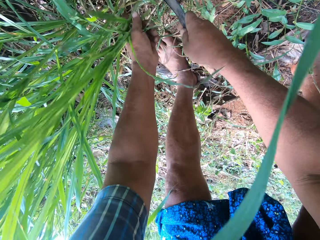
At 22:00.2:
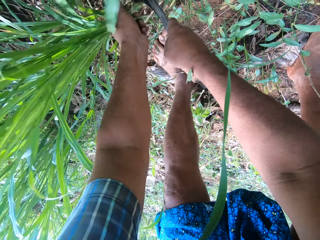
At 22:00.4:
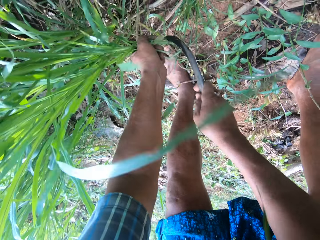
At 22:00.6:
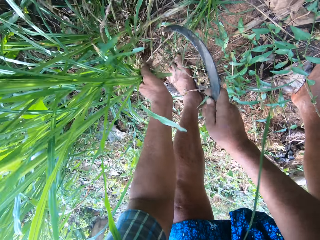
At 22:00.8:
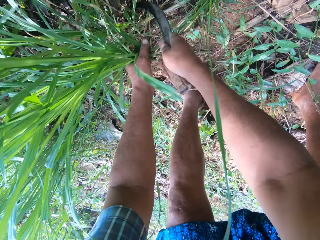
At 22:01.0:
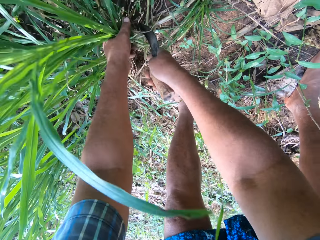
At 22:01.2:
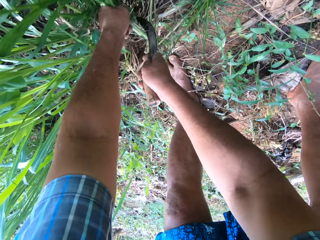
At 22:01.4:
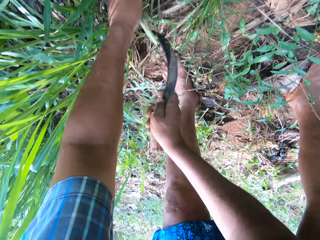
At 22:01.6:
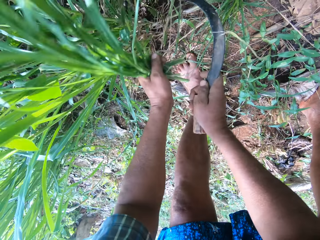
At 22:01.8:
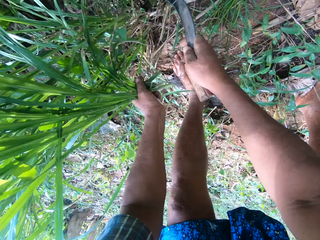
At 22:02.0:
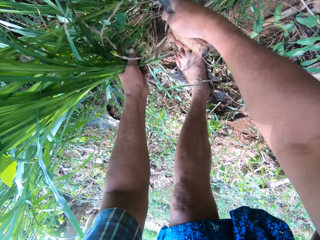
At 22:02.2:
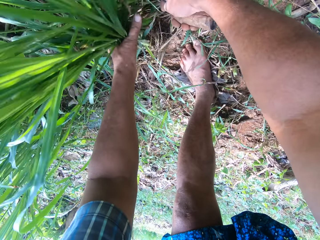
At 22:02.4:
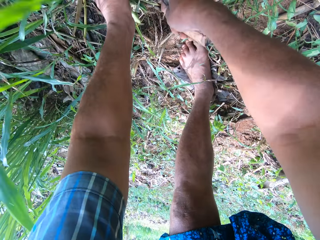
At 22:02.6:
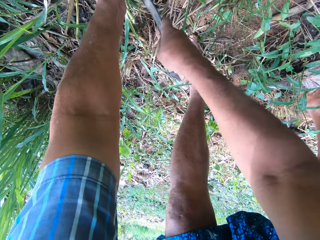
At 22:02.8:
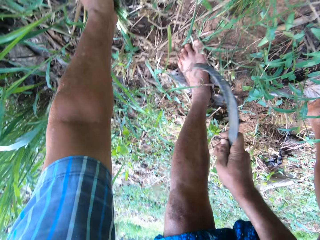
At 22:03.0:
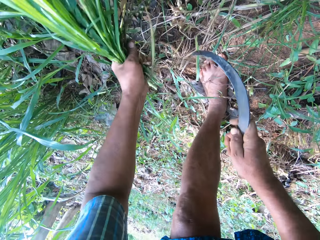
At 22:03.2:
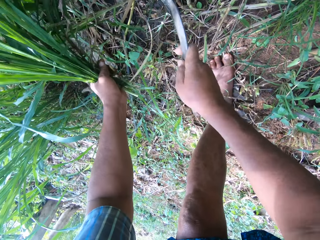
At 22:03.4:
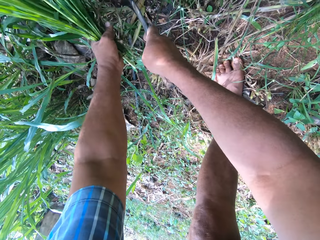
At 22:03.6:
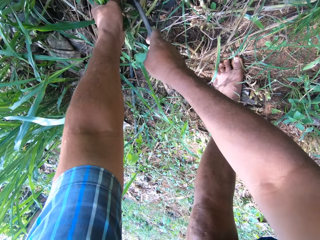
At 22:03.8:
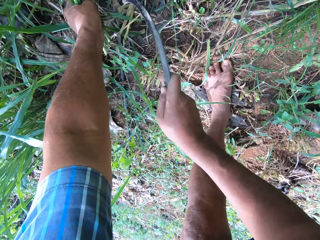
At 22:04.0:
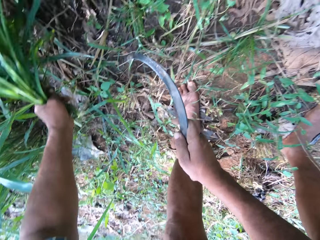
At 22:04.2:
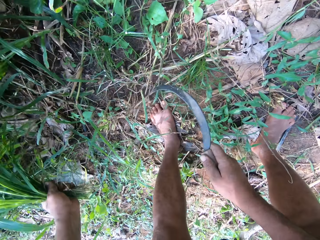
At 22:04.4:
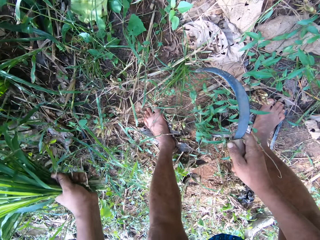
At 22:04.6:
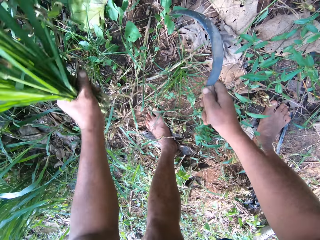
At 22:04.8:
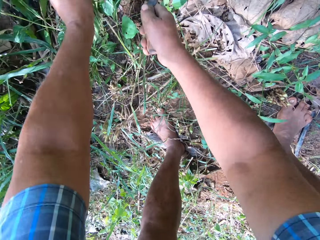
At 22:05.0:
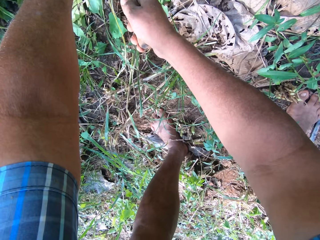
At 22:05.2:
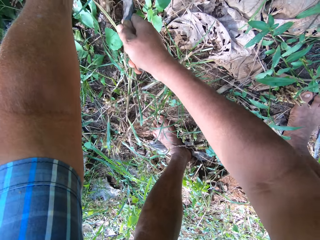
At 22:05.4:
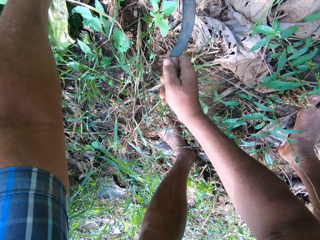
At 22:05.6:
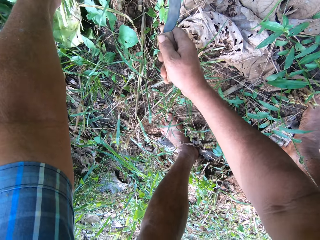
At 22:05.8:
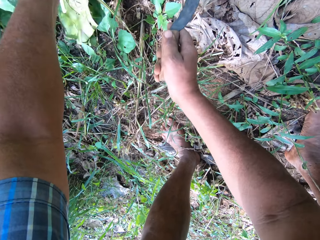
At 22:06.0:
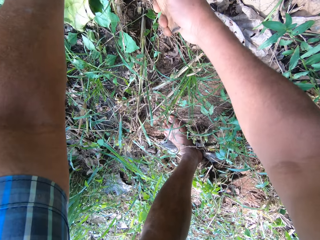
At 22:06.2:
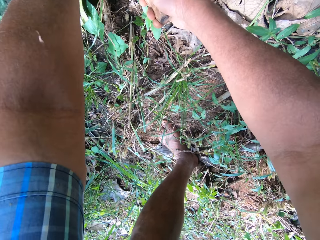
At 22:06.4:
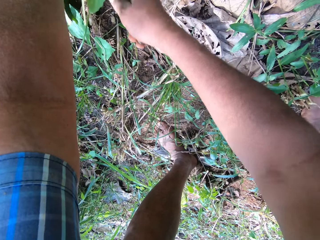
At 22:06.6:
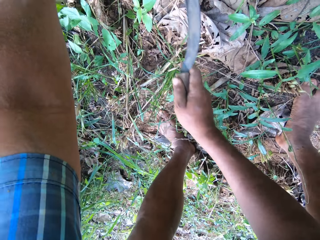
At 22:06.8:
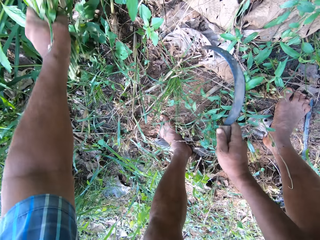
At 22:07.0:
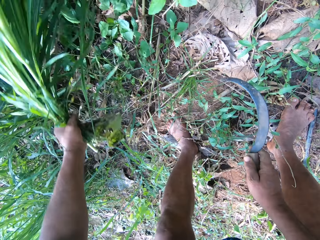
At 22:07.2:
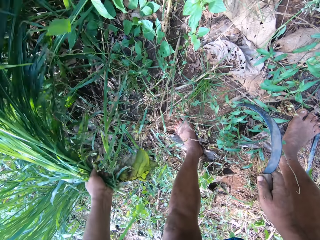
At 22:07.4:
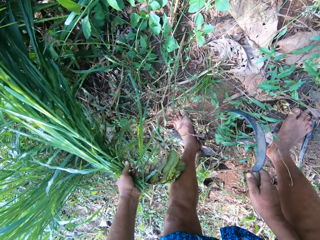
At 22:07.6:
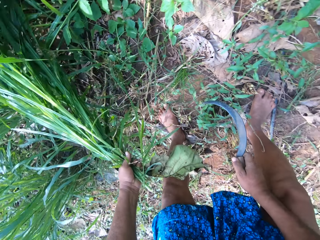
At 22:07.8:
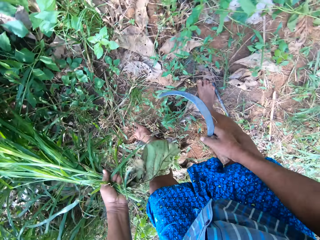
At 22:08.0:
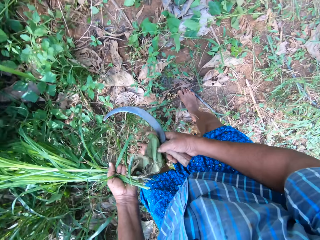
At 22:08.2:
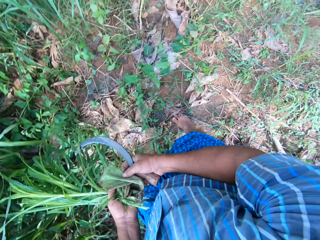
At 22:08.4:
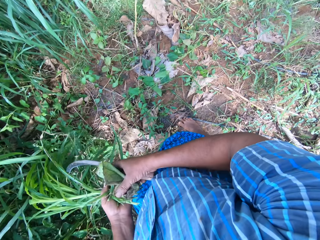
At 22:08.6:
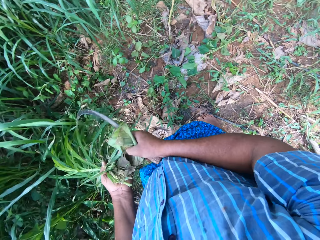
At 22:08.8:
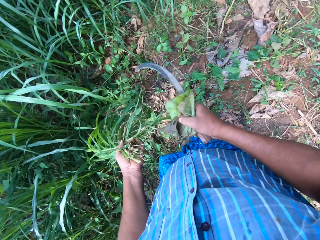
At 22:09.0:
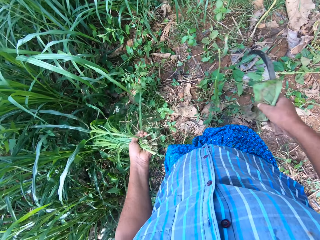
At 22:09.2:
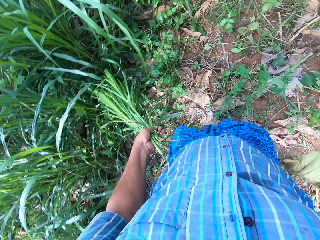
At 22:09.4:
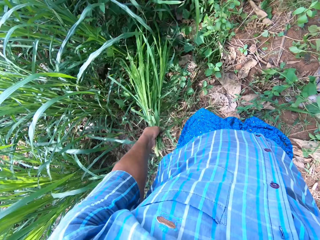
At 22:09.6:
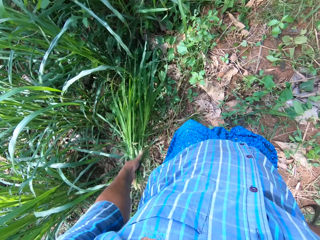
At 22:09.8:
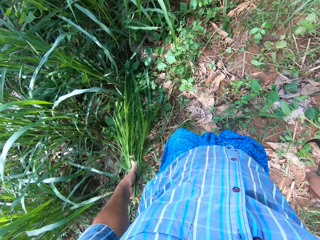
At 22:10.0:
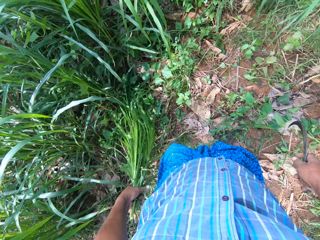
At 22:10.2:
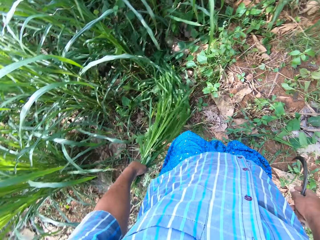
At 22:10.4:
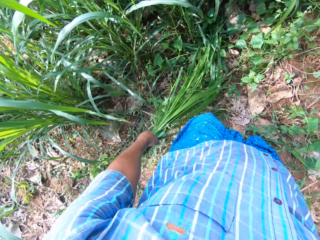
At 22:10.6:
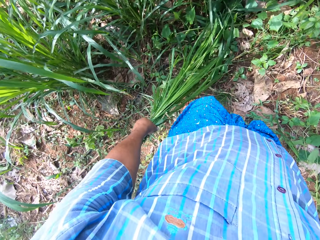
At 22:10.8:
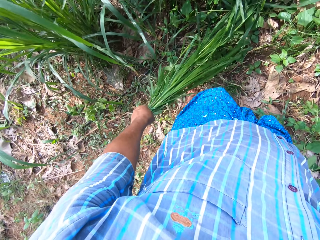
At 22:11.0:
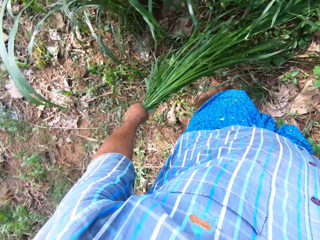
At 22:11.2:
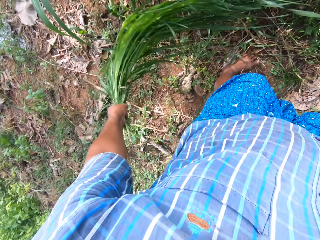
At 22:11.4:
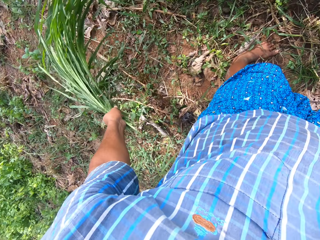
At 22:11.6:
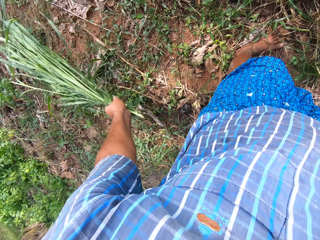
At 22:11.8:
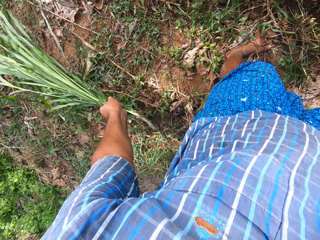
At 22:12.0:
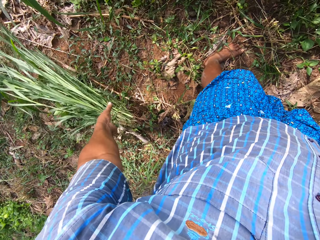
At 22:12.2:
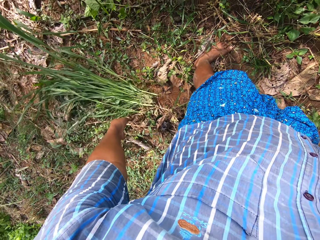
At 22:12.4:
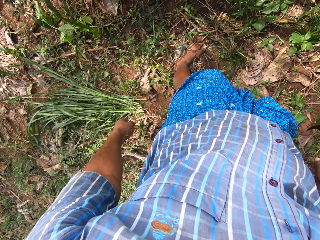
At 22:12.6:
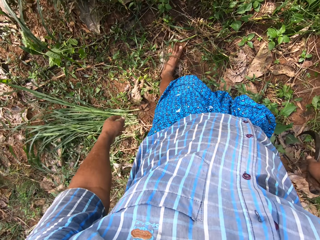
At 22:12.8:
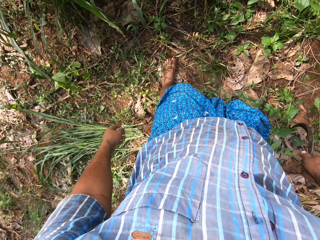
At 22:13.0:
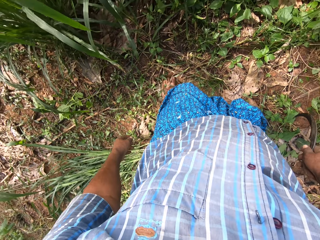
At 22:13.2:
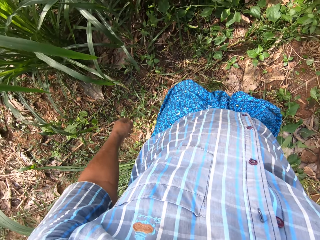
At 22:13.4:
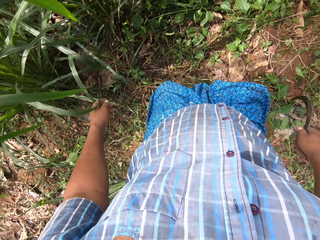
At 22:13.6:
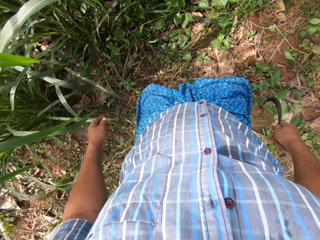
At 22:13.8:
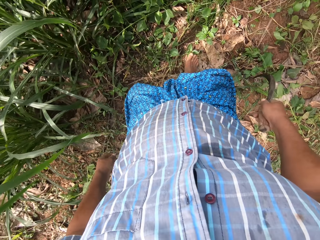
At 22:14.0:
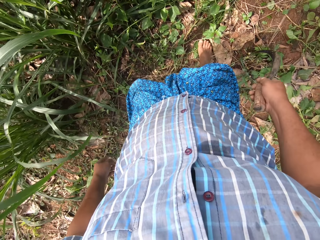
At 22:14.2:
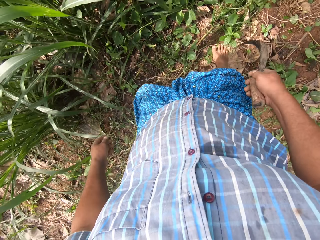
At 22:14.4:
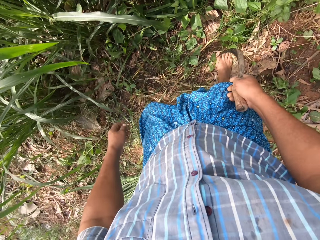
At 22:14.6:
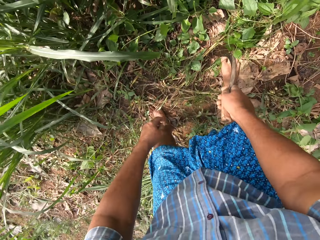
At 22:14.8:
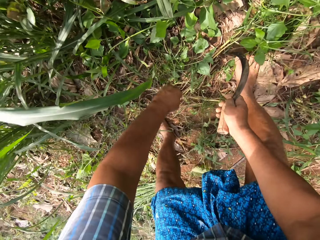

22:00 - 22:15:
The camera wearer stops cutting. They throw away a plant leaf. They drop the Napier grass on the ground. They move steps ahead.

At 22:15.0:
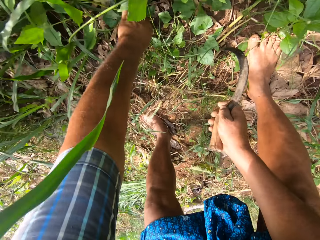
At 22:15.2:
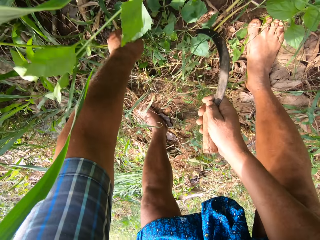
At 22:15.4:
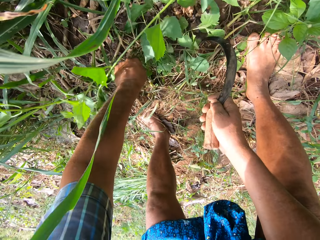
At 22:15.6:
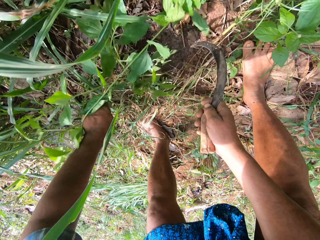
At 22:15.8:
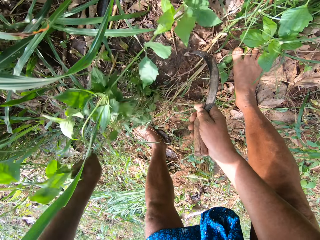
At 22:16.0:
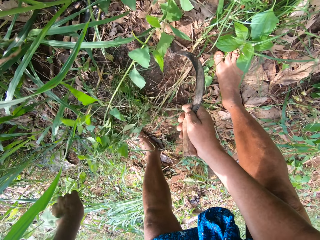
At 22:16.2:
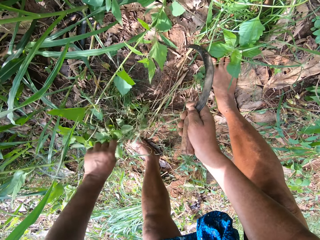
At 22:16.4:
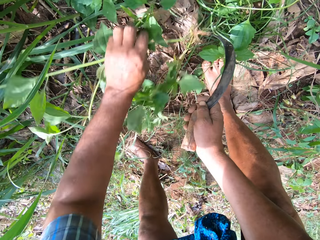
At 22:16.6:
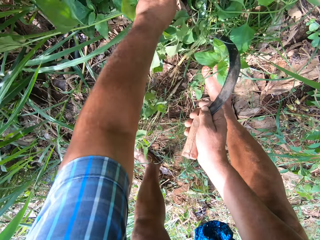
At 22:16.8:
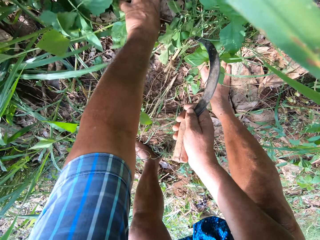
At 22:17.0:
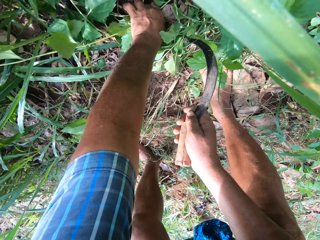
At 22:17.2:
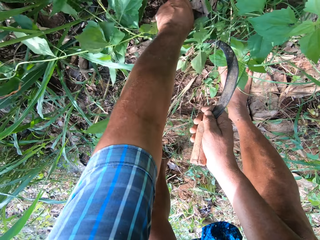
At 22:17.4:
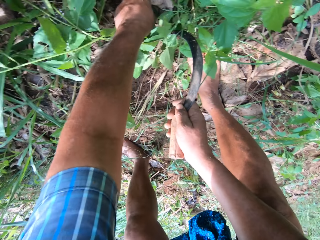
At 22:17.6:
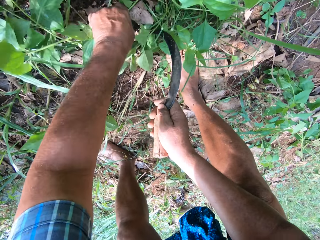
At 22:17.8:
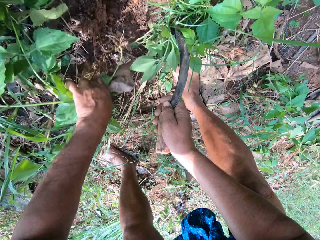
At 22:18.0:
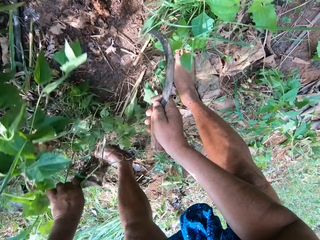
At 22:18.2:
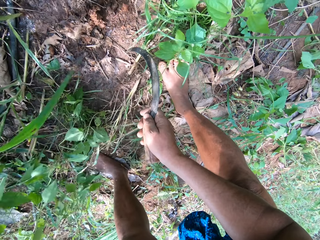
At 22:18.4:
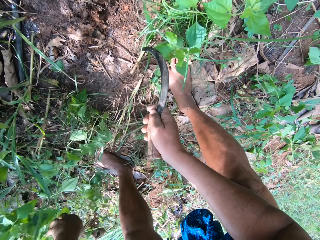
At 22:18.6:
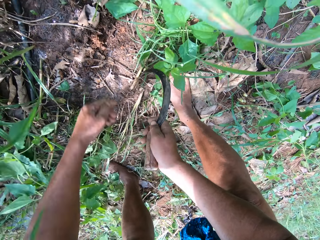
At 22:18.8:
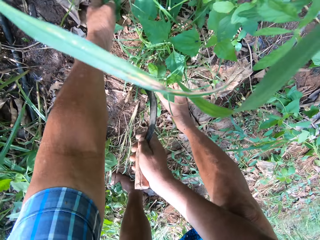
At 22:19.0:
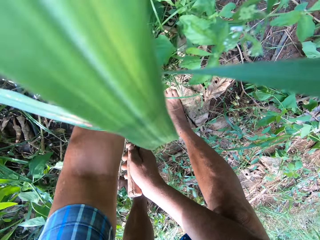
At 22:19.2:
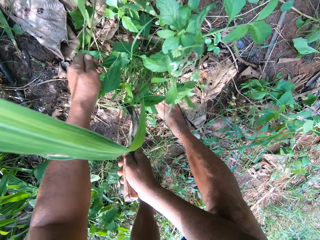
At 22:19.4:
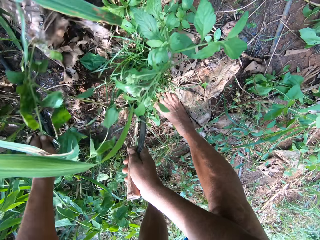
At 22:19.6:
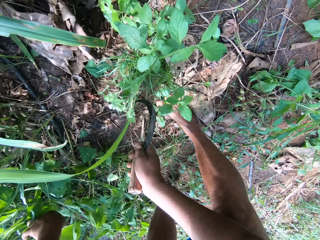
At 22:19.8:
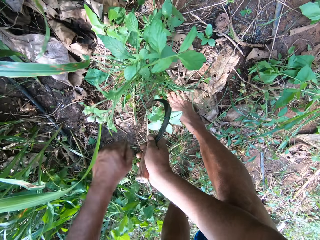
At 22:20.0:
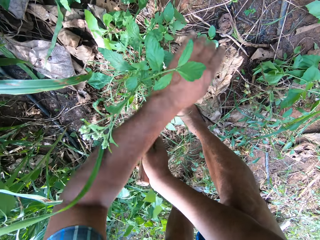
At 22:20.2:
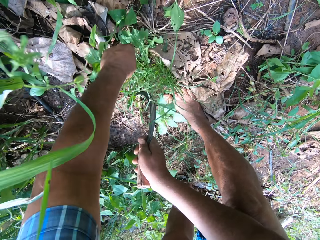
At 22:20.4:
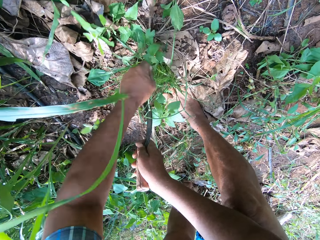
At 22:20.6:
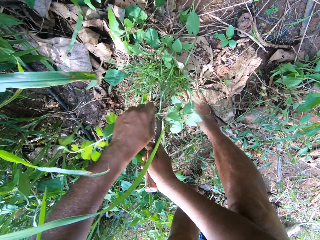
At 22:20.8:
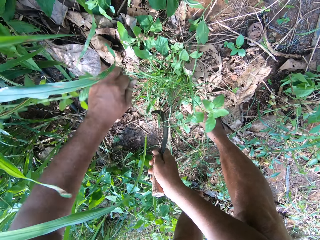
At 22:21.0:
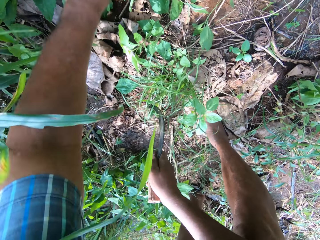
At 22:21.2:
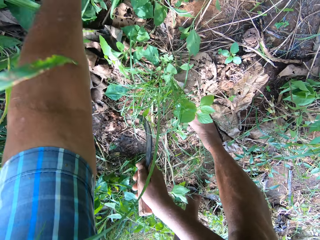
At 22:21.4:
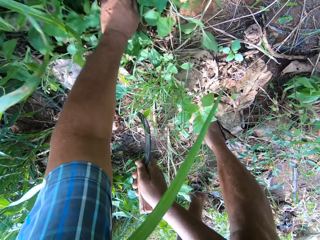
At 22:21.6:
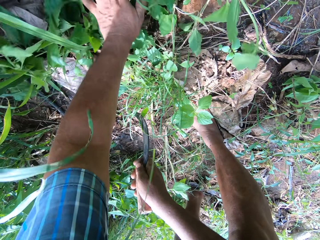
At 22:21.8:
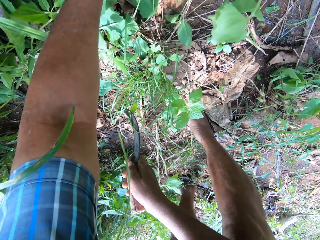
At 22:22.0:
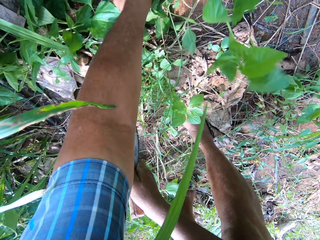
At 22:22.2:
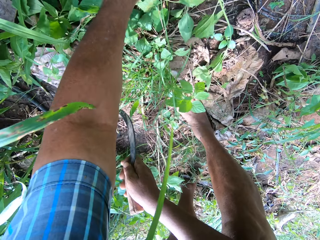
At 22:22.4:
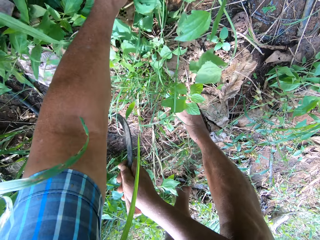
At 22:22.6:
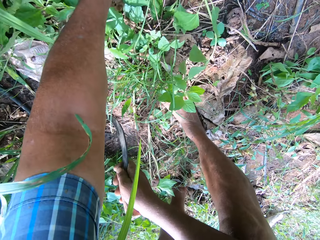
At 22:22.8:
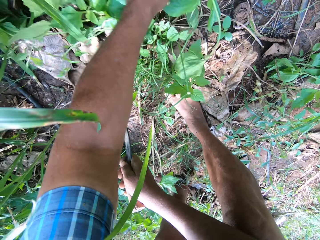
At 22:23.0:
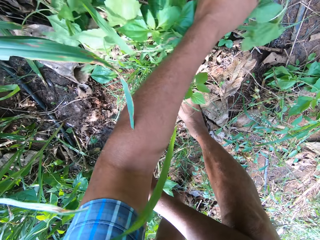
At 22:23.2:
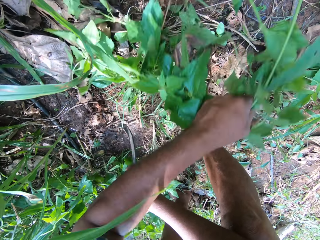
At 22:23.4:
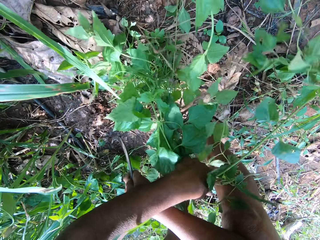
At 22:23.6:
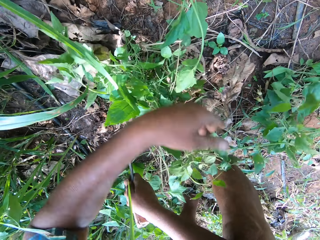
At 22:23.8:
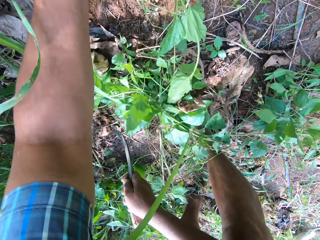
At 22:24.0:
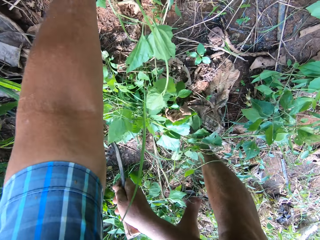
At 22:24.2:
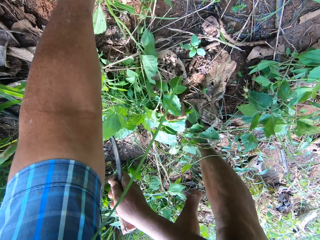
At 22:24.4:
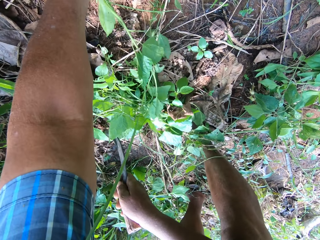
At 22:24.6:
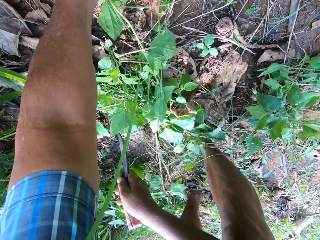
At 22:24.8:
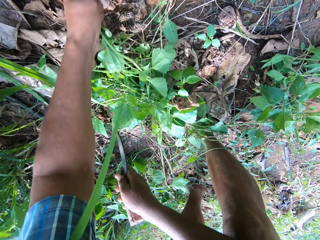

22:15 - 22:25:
The camera wearer uproots weeds with his hand.
